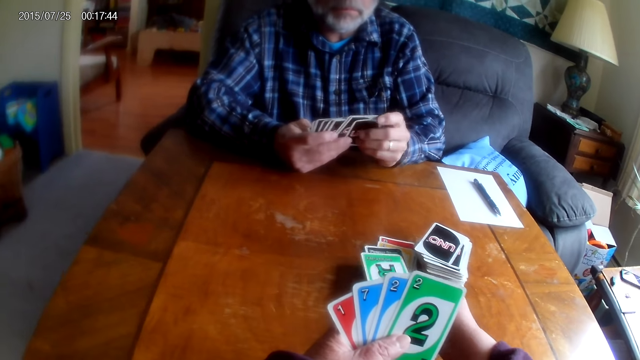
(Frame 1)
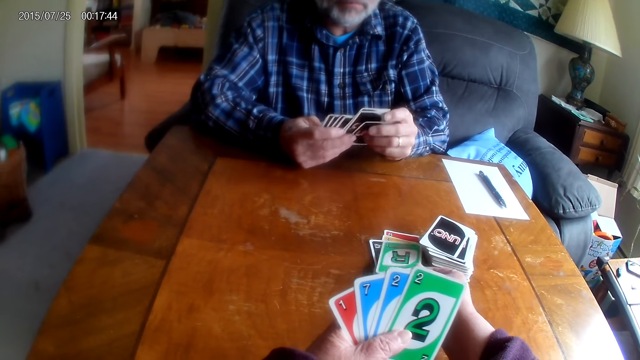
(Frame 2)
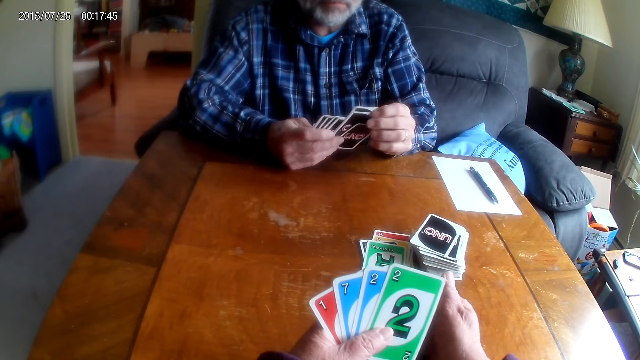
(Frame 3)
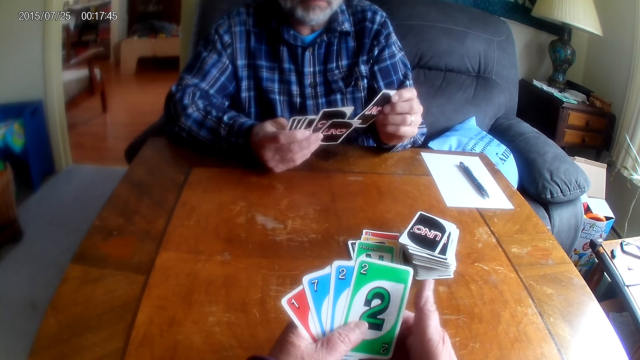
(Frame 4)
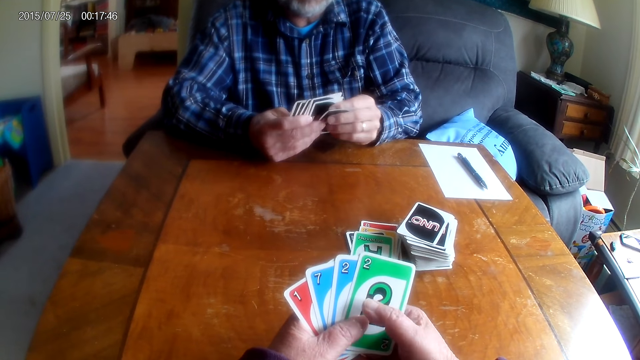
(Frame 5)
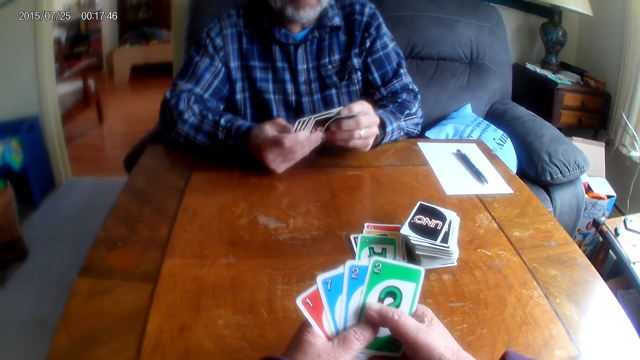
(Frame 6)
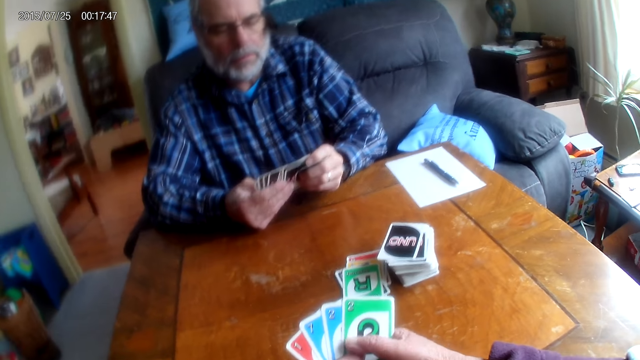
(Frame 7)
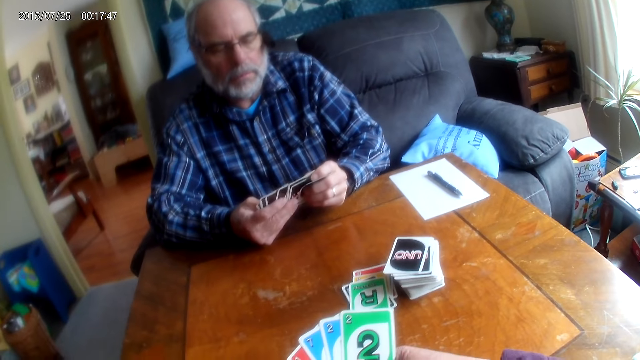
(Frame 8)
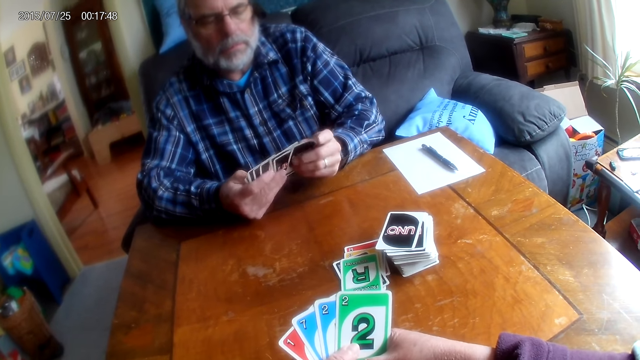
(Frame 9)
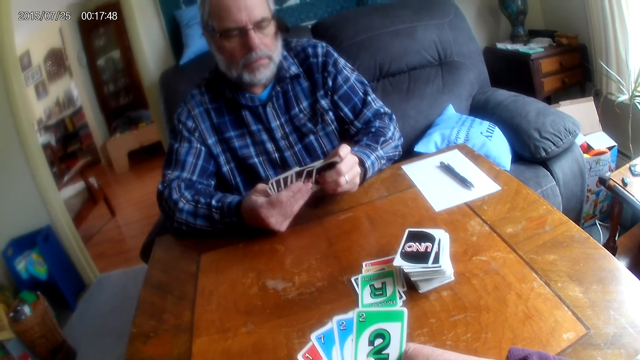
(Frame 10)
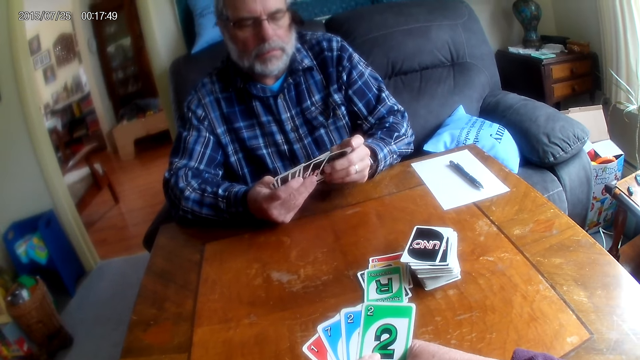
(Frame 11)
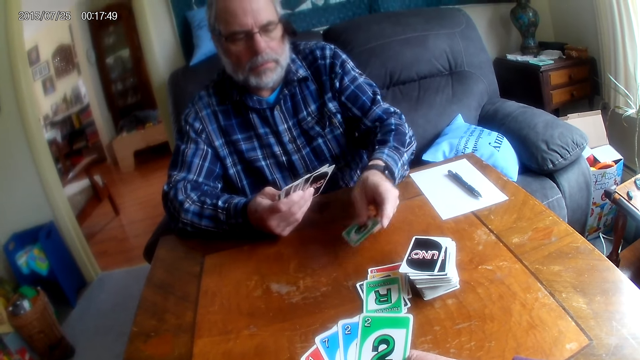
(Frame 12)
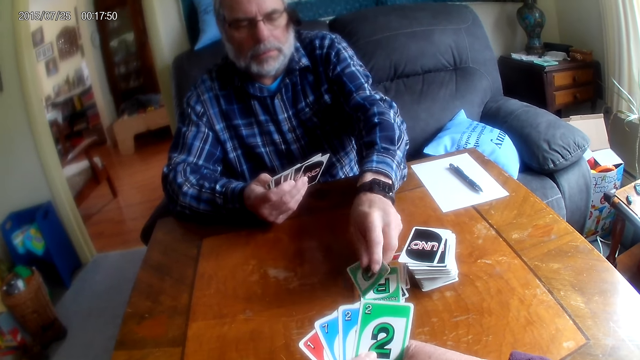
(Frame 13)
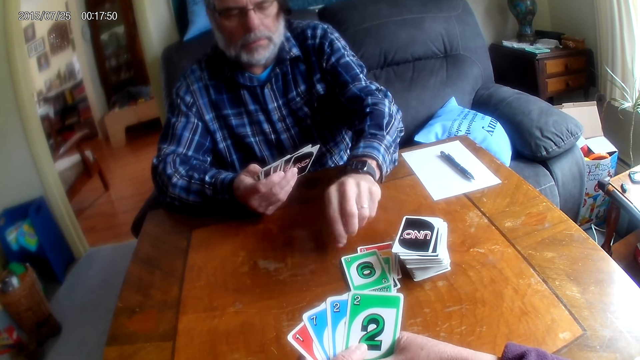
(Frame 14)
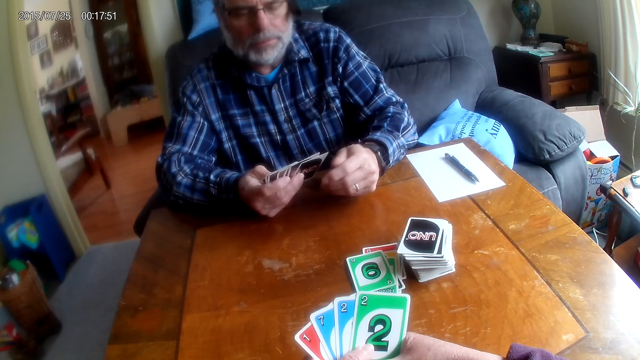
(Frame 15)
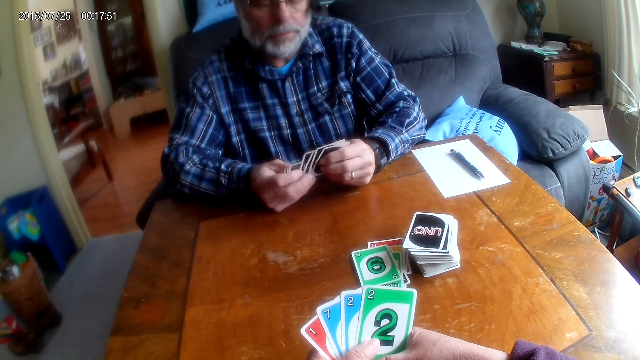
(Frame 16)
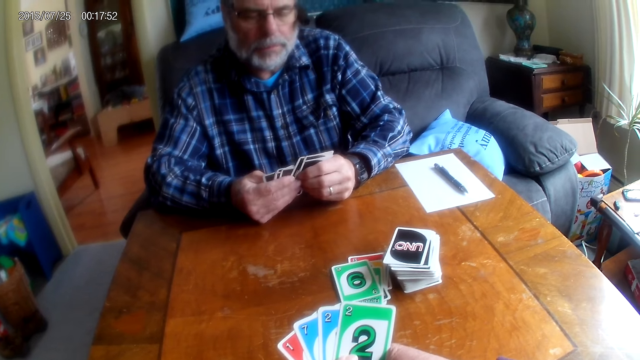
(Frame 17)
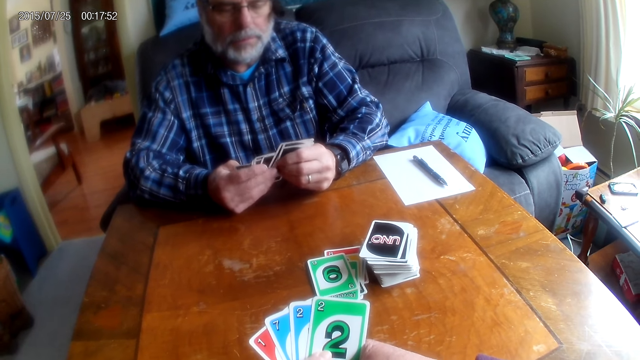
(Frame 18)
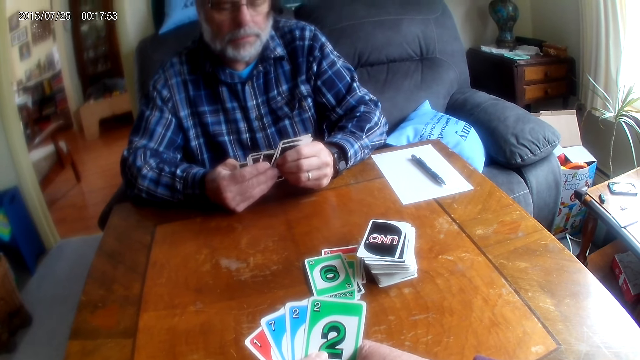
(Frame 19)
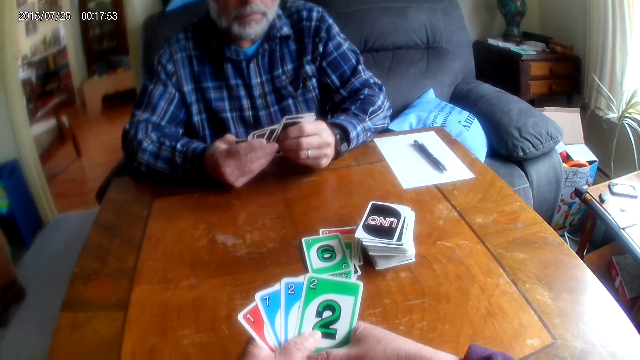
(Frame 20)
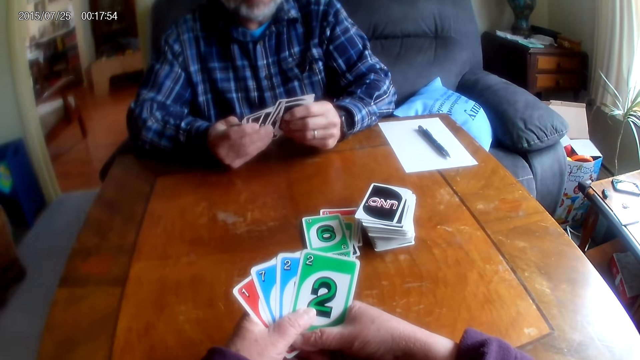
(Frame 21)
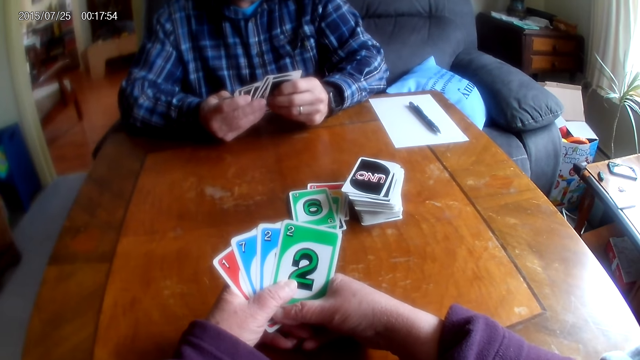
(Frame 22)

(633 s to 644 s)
The camera wearer puts a card on the table. A man shuffles the cards. The man puts a card on the table.

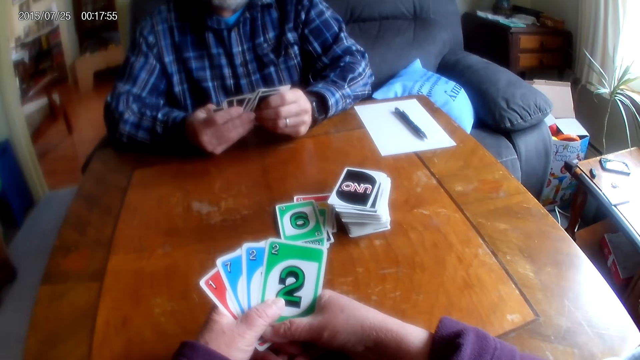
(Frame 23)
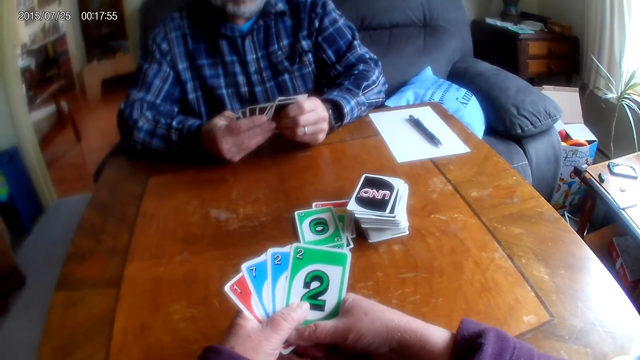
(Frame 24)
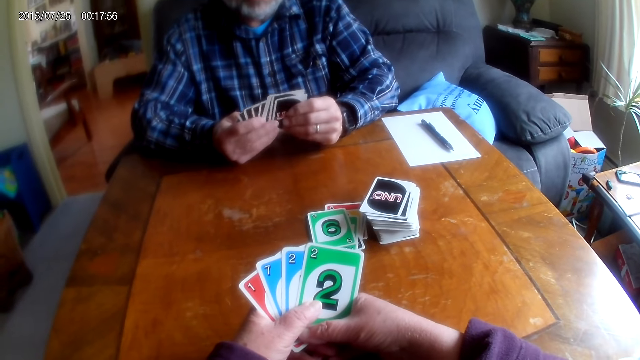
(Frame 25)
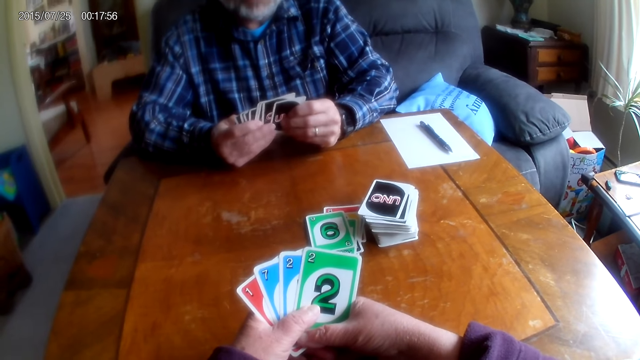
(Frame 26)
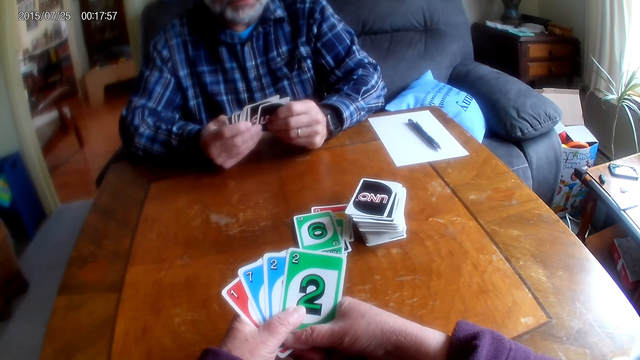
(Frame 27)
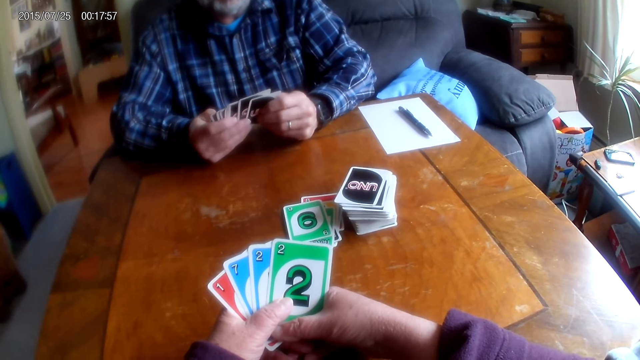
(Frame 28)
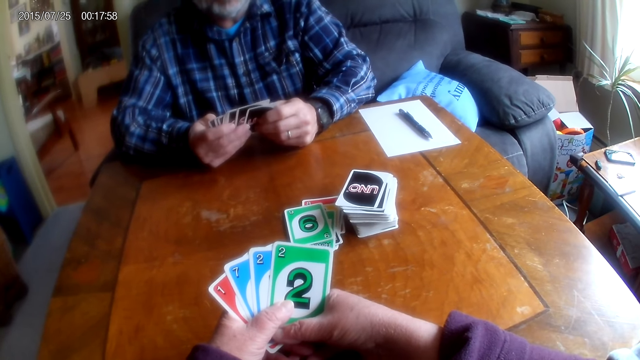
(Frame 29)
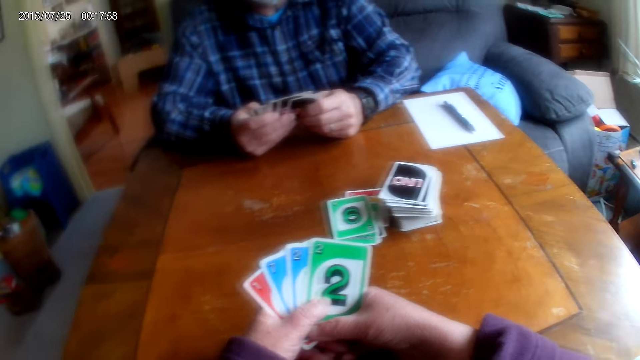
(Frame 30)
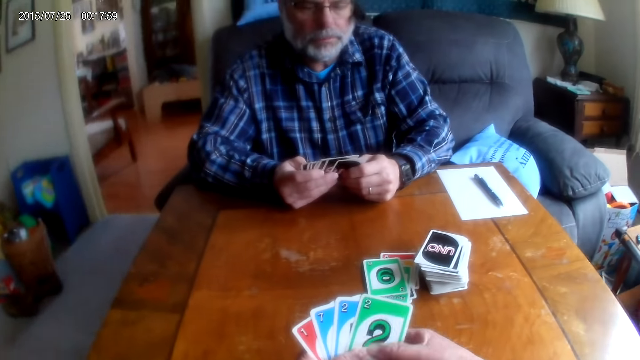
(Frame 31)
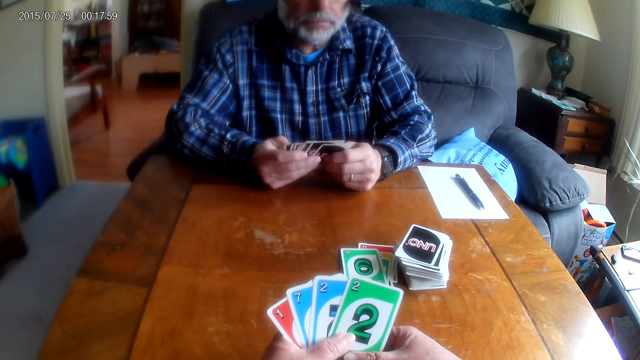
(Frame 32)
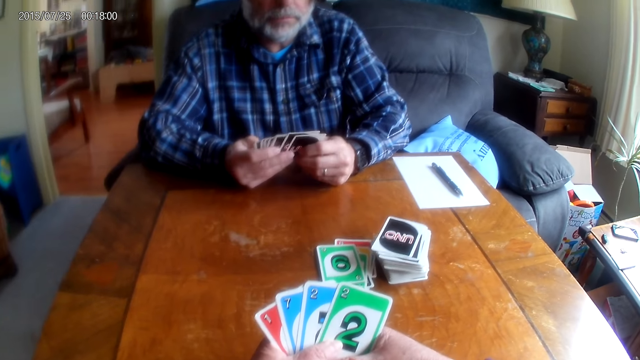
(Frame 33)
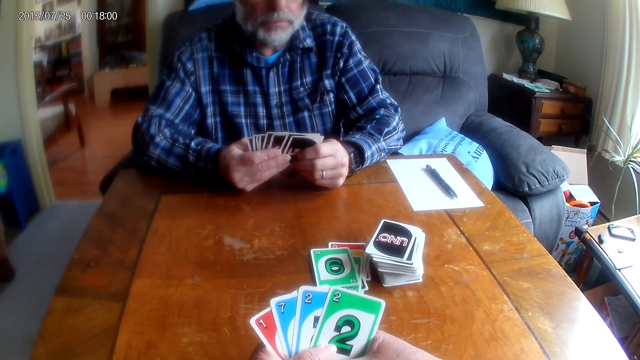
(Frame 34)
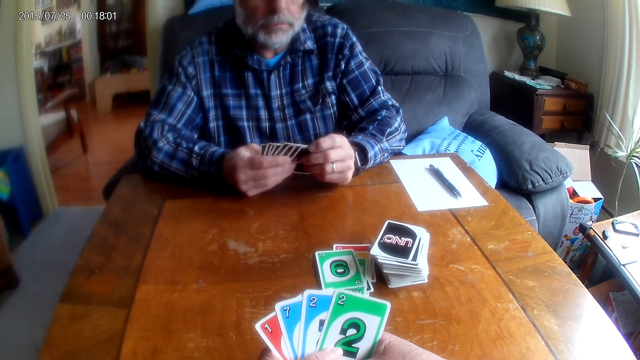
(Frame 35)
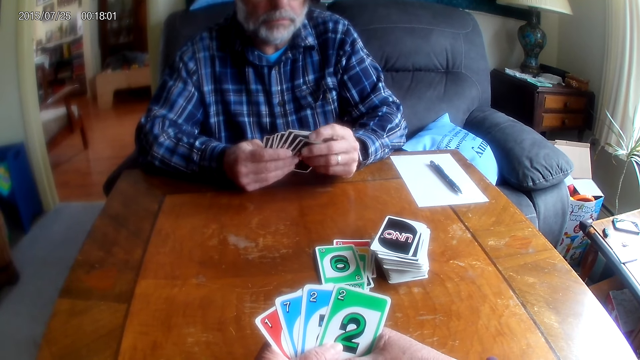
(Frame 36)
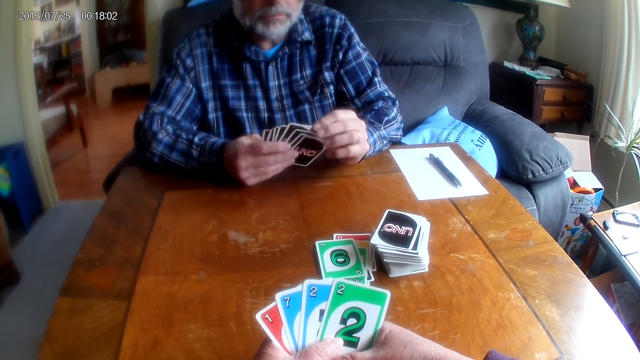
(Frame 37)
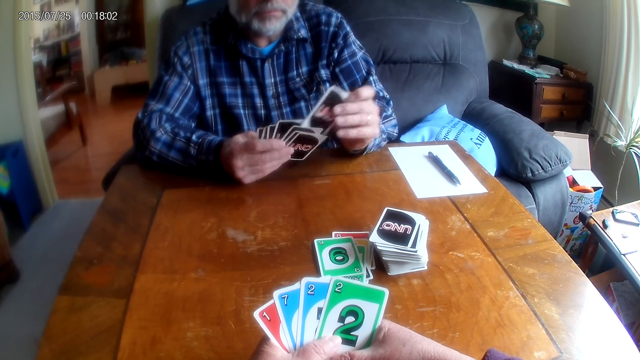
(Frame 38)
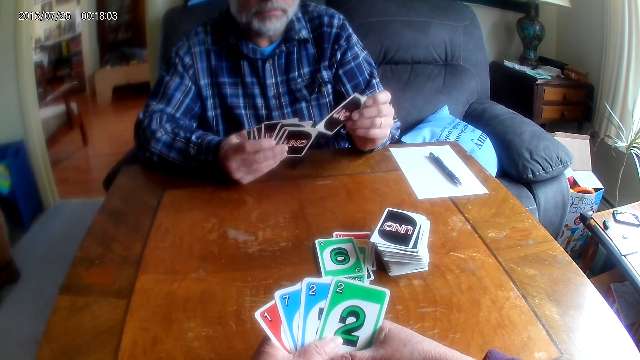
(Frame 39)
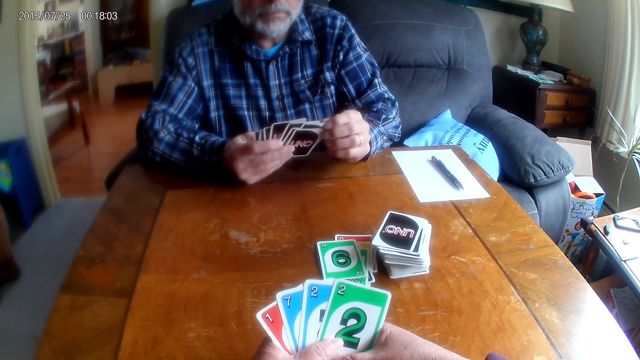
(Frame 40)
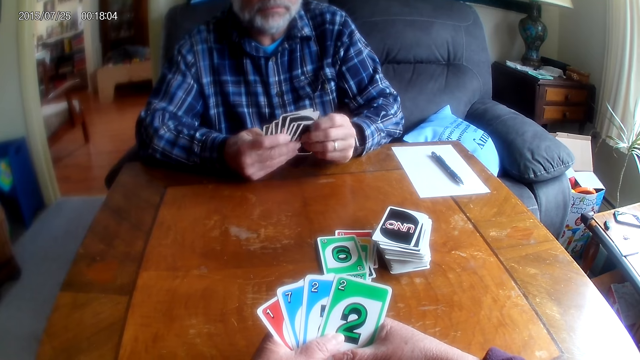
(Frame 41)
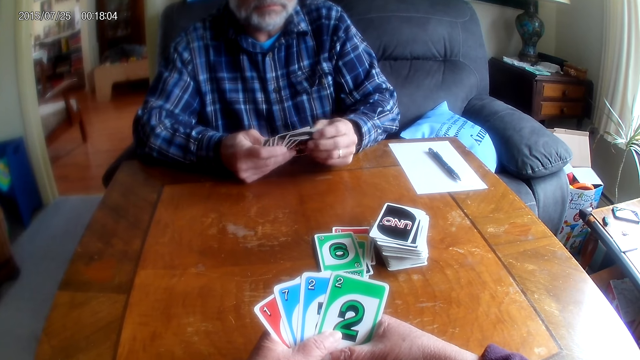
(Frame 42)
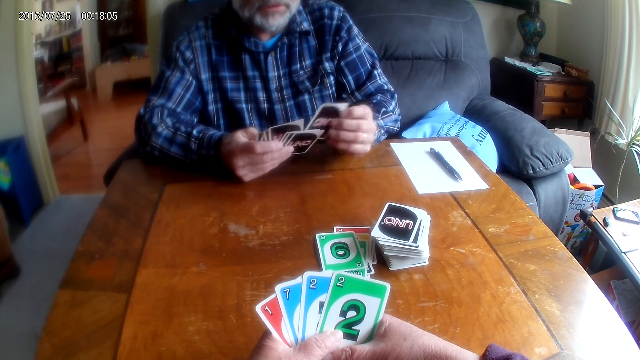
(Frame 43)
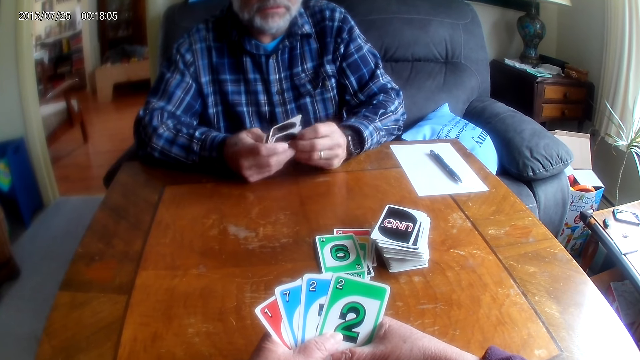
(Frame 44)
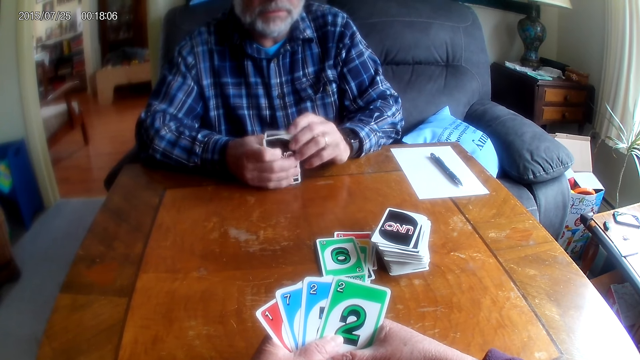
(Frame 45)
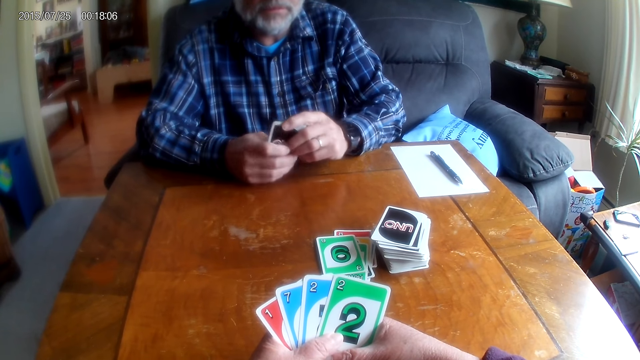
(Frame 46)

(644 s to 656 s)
The camera wearer talks to a man. Another man shuffles the cards.
